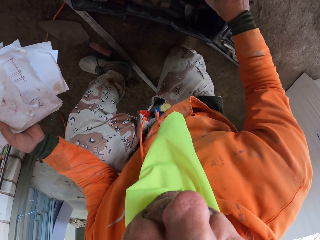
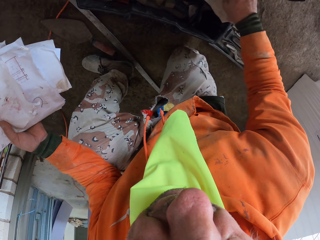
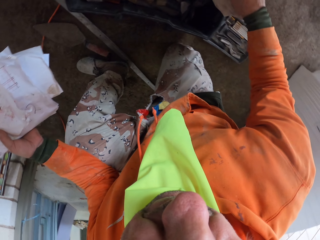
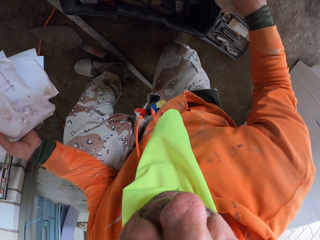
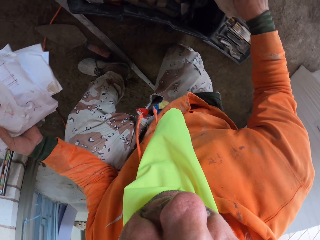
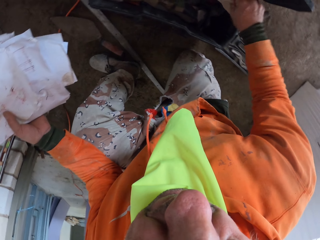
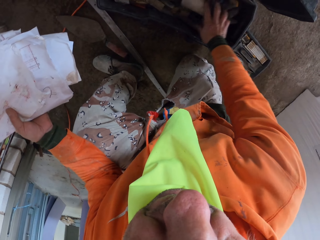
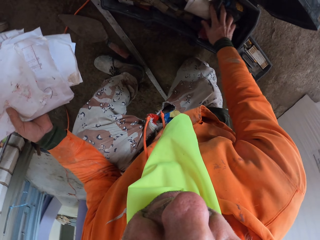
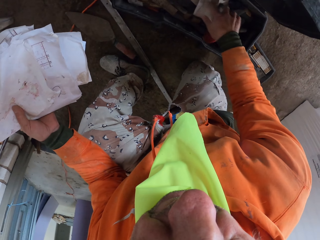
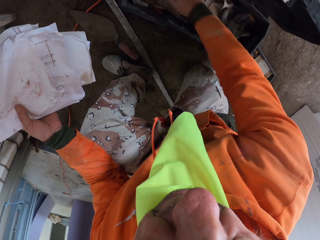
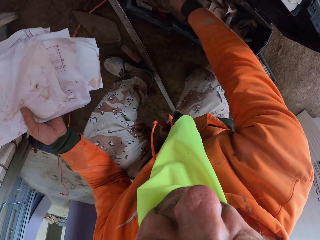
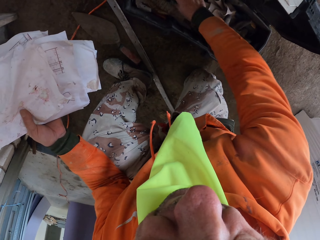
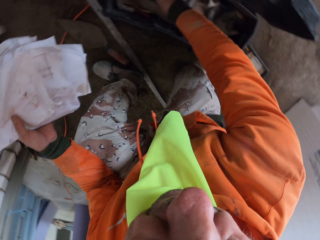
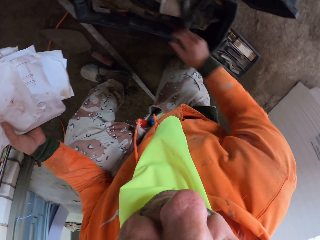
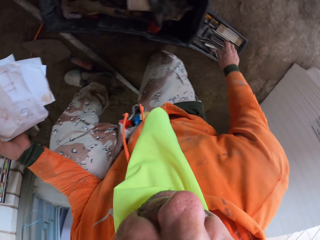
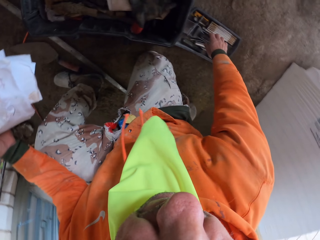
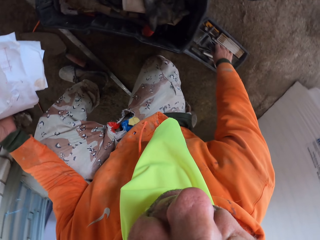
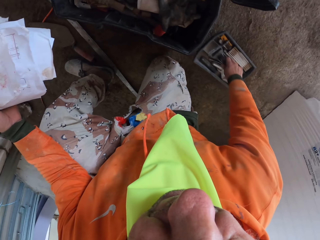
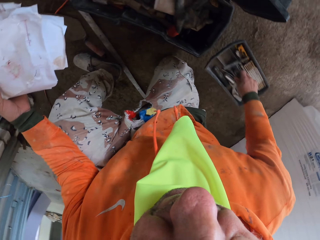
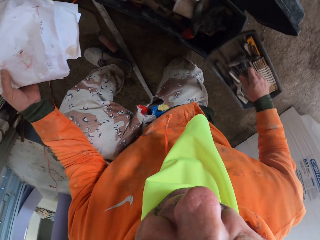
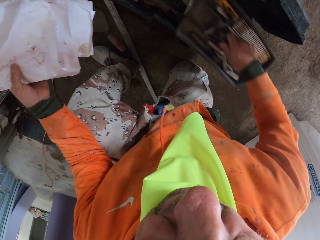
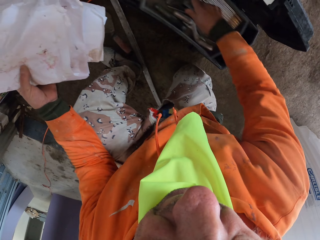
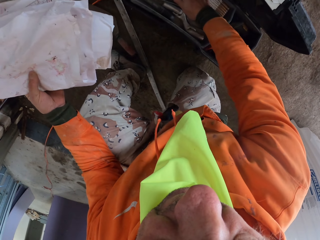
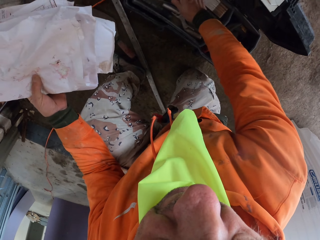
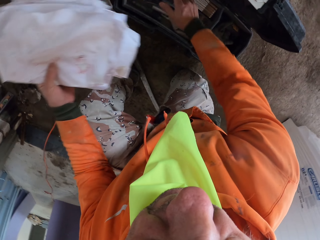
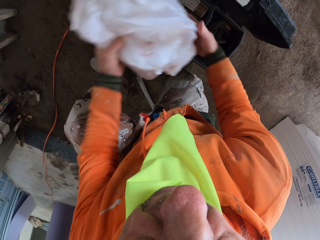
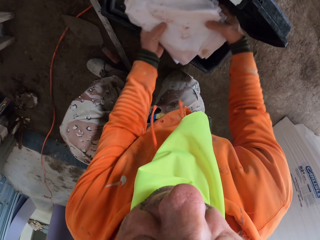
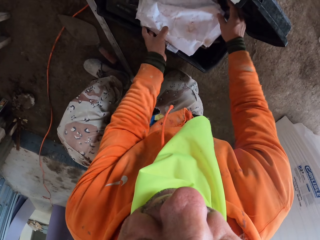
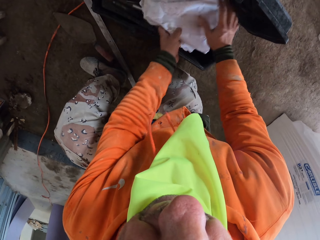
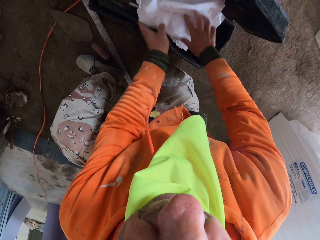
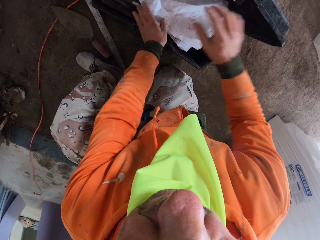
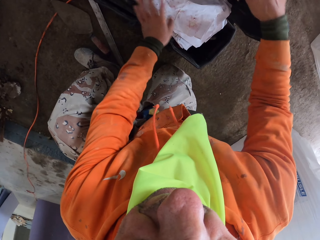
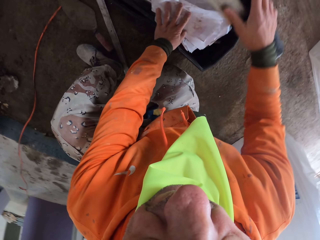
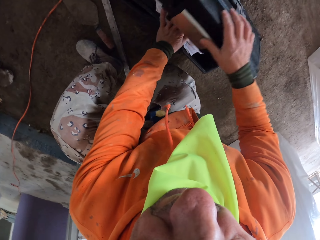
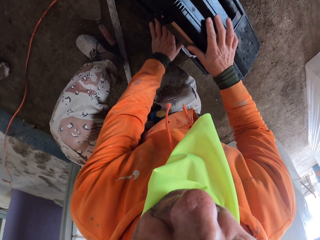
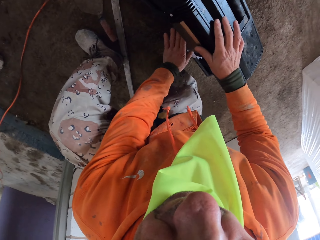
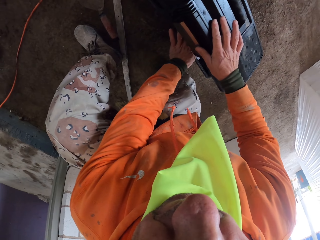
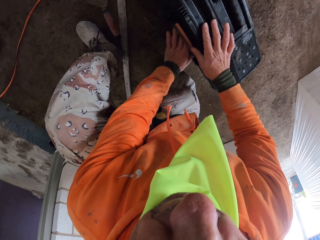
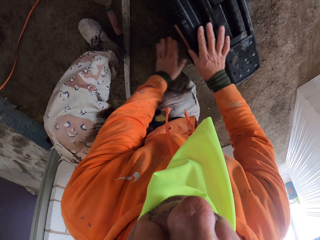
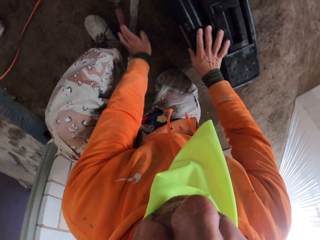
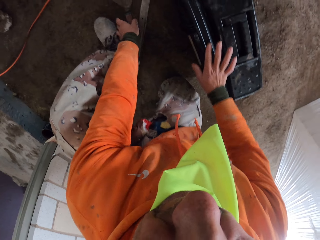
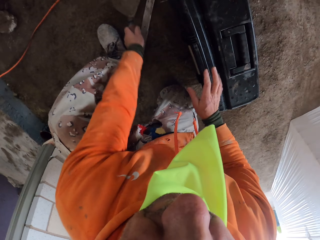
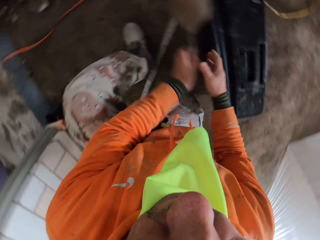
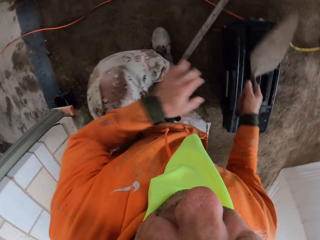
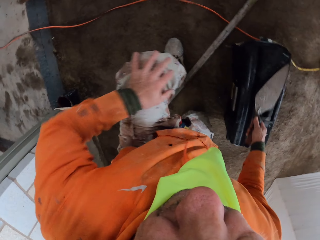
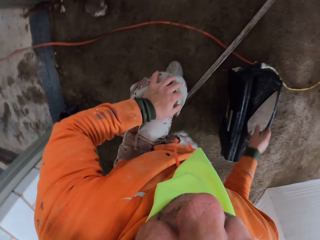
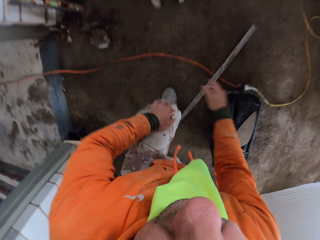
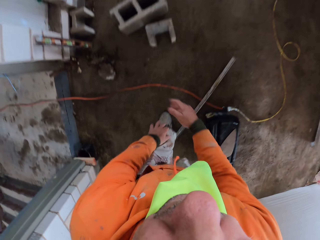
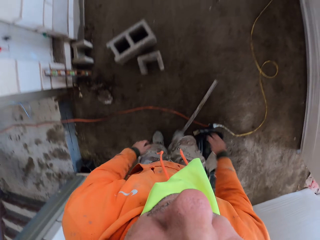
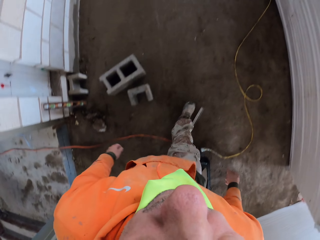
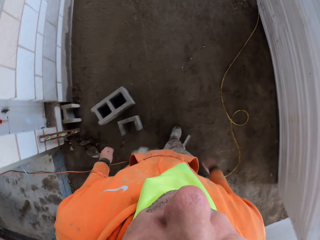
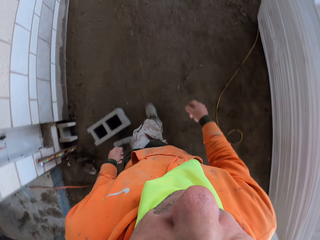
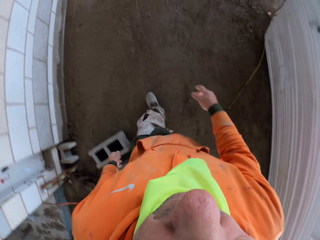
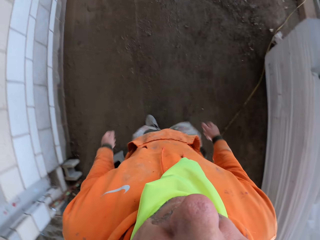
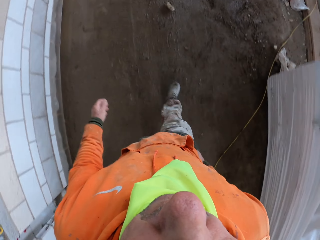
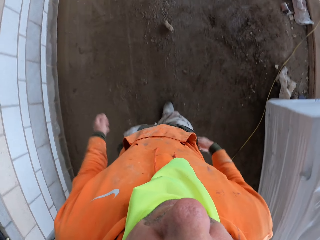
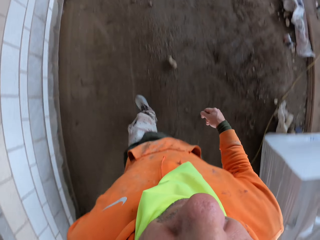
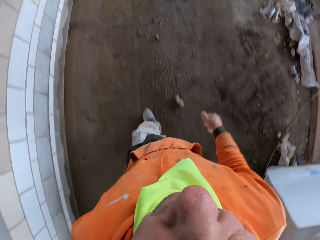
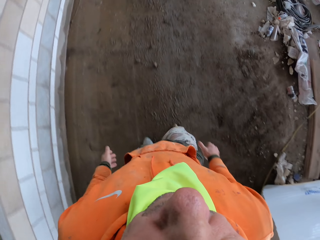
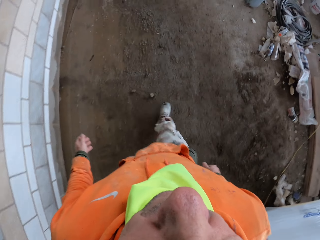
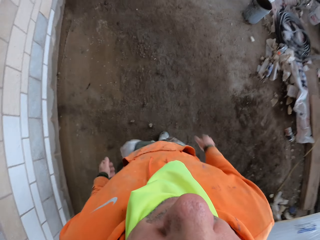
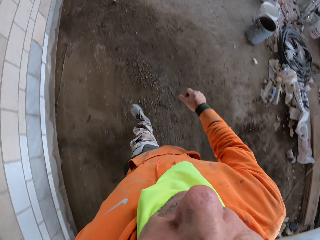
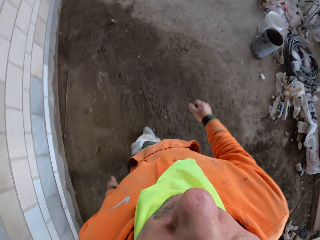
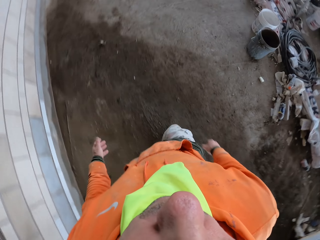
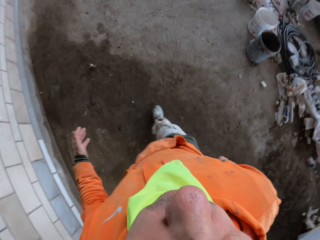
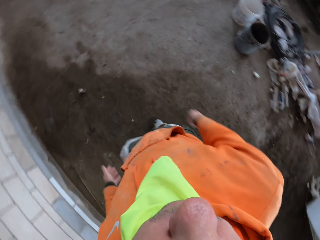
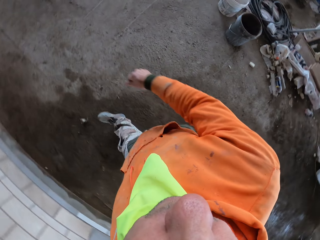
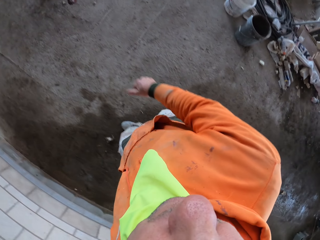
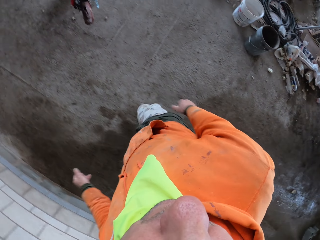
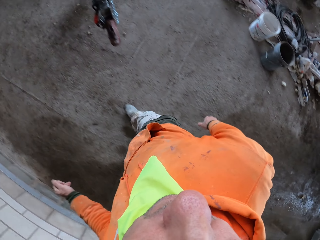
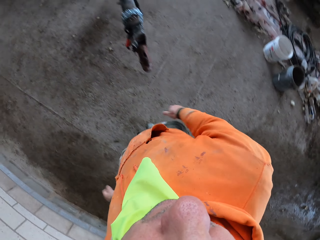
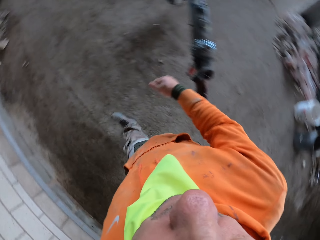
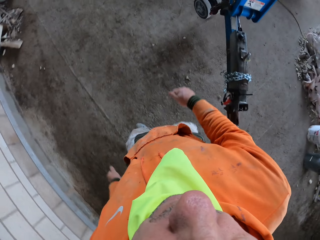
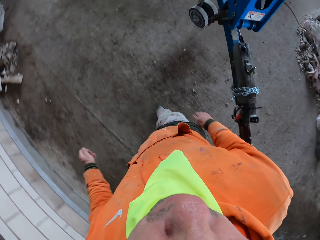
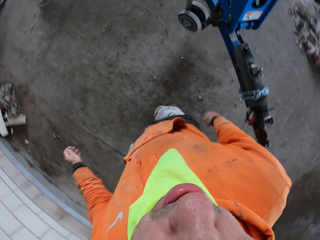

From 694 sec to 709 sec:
The camera wearer puts the paper in a tool box. They touch something. They pick up the tool box on the floor and put the tool box in the other tool box. They put the papers in the tool box, arrange the papers, and close the tool box. They pick up the trowel, pass the trowel to the right hand, and place the trowel on the tool box. They walk around the construction site.

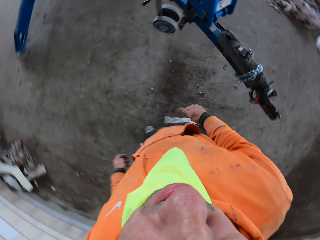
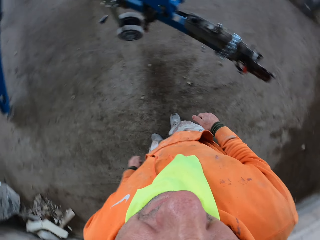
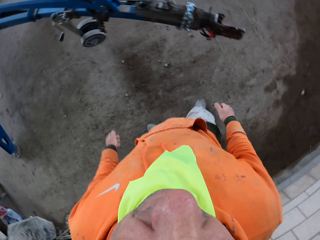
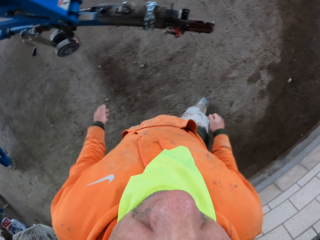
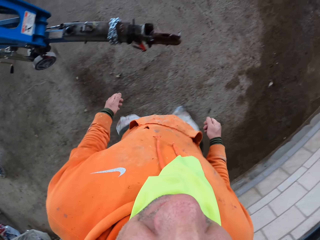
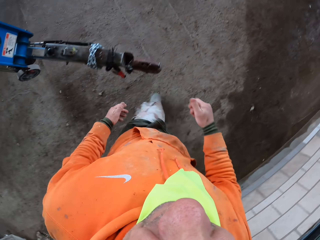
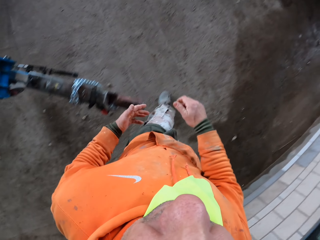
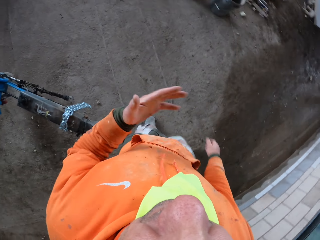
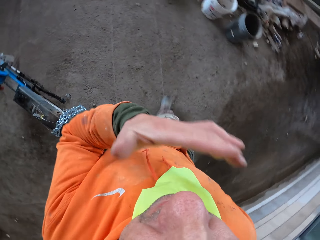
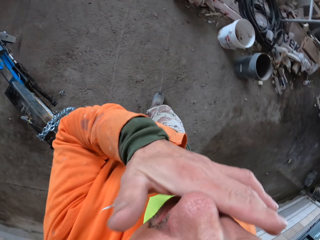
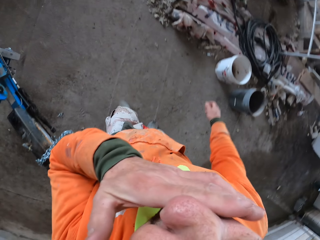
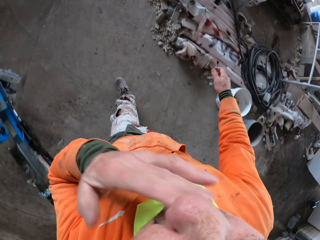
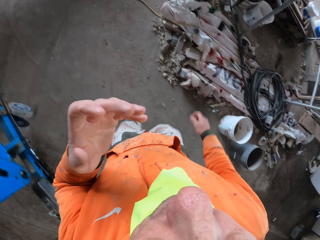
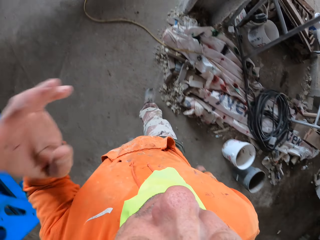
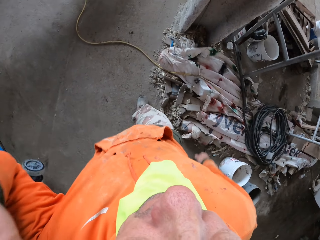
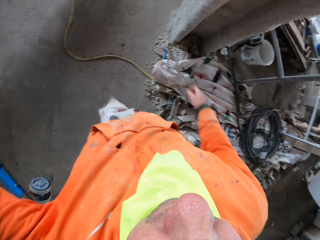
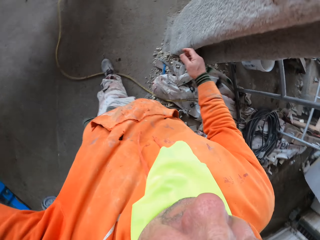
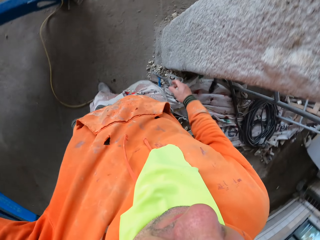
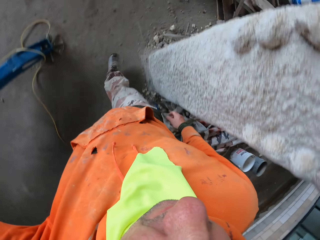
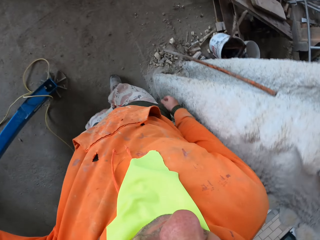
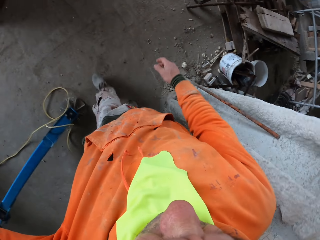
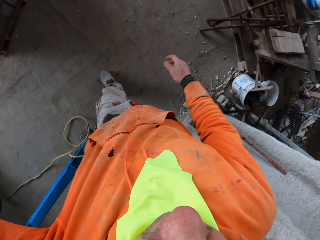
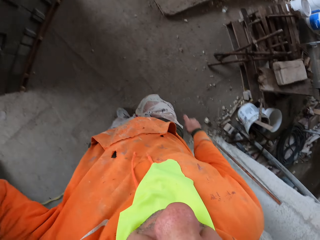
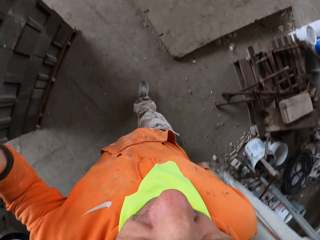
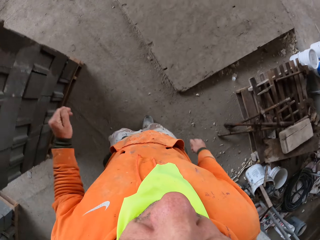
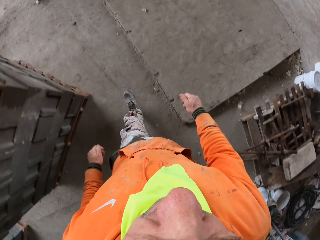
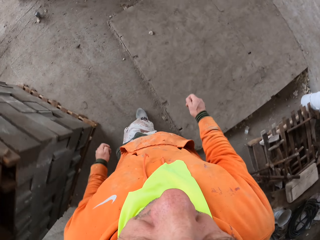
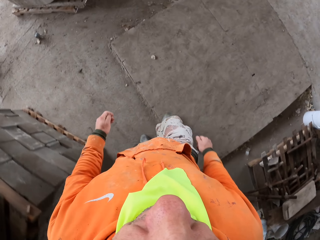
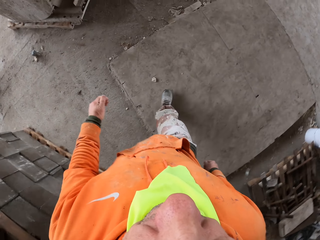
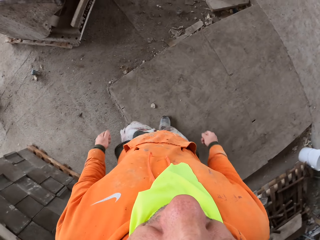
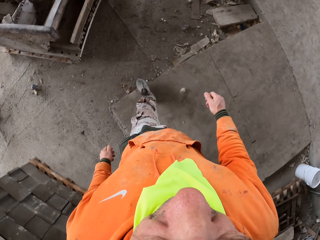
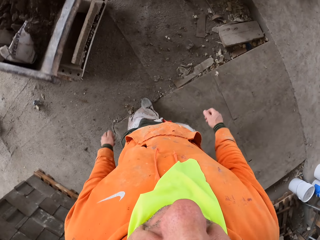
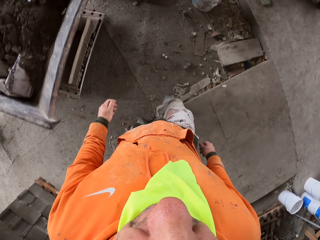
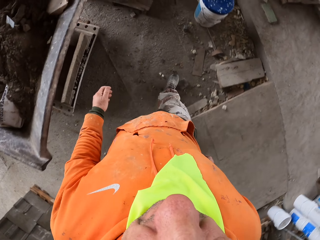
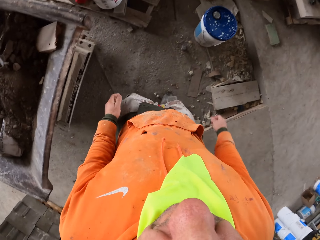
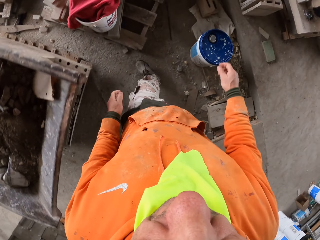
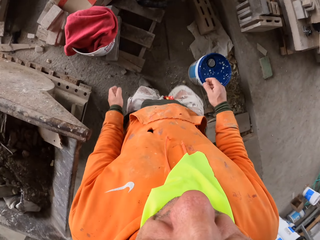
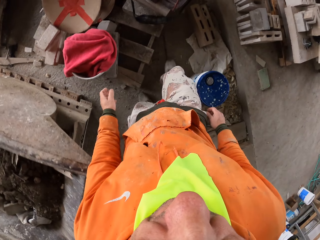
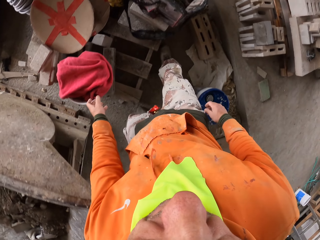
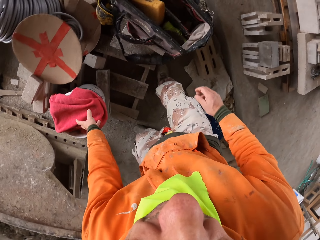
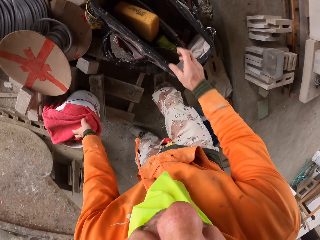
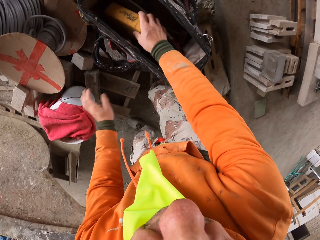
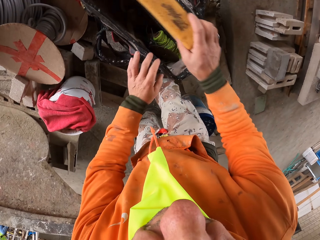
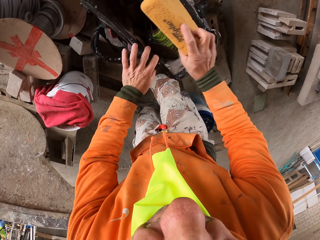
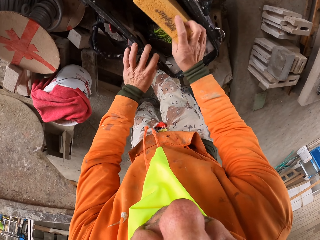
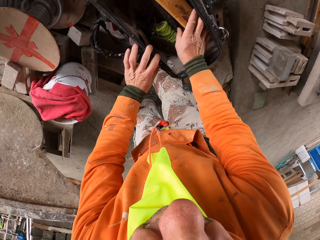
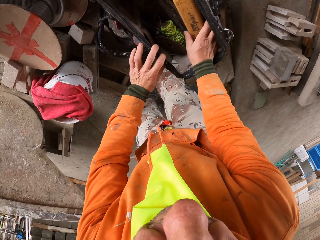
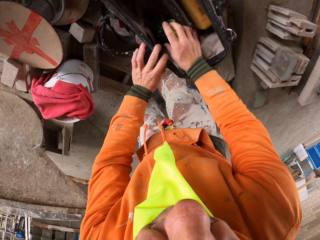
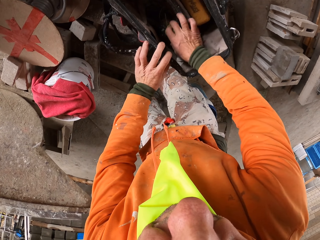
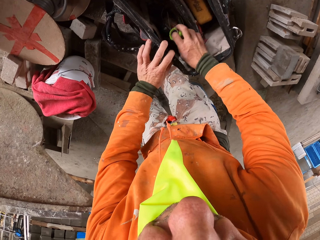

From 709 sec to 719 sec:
The camera wearer wipes the nose with the hand. They fix the camera. They touch a pullover, inspect a bag, and pick up a sponge.
